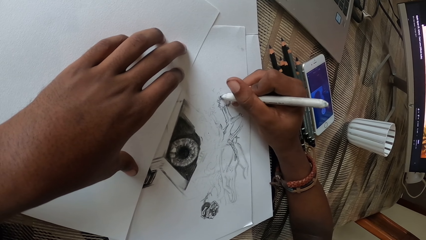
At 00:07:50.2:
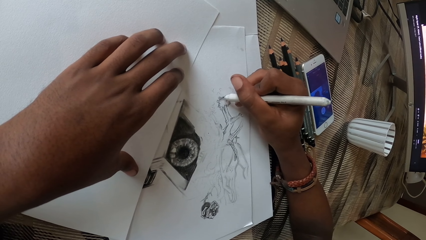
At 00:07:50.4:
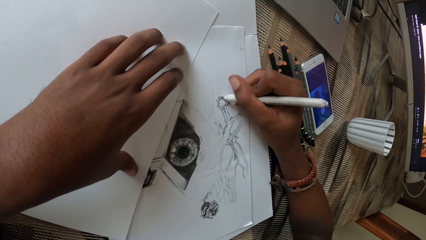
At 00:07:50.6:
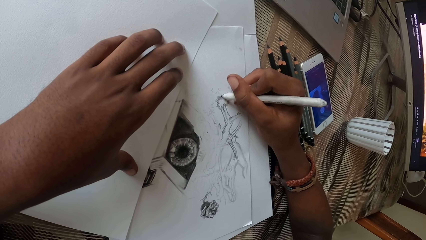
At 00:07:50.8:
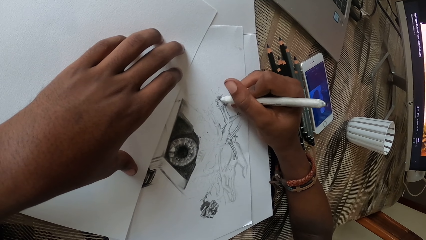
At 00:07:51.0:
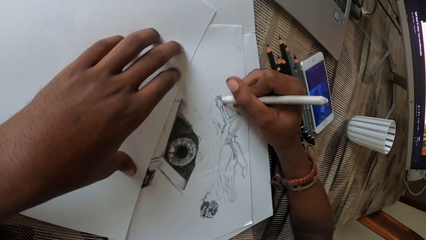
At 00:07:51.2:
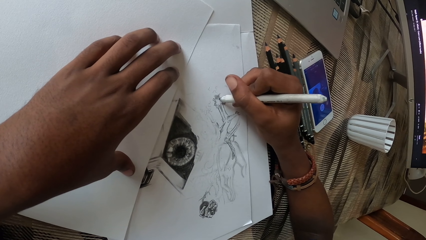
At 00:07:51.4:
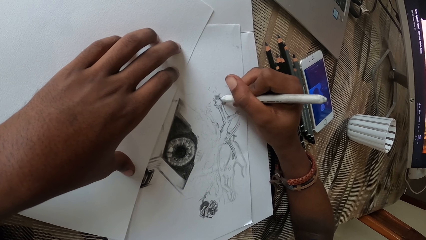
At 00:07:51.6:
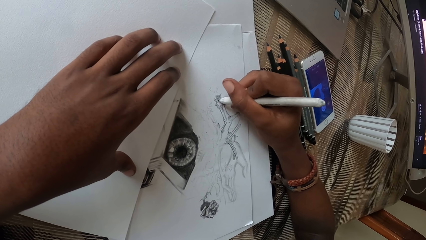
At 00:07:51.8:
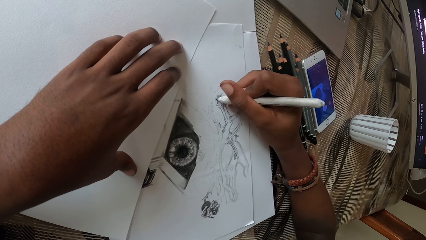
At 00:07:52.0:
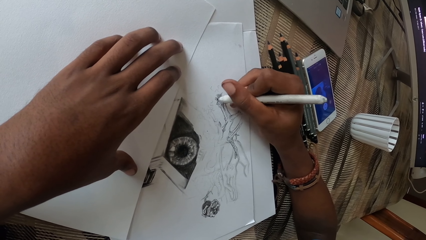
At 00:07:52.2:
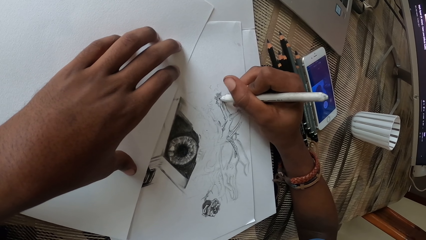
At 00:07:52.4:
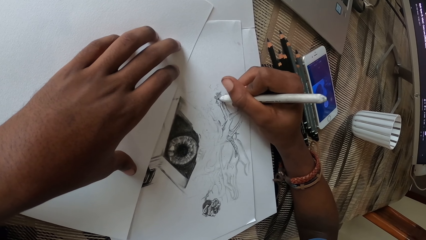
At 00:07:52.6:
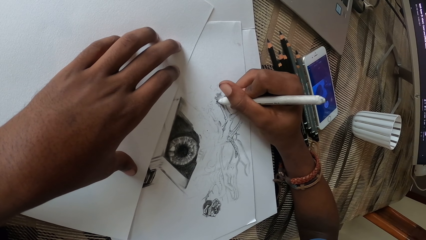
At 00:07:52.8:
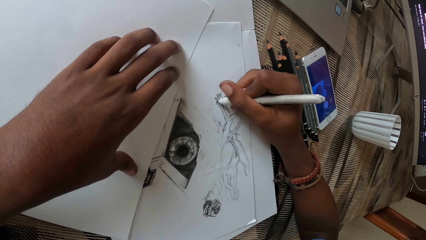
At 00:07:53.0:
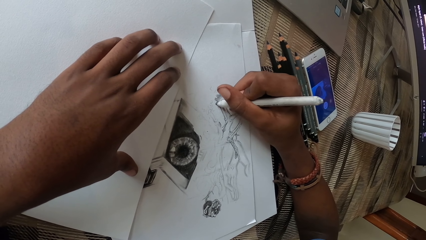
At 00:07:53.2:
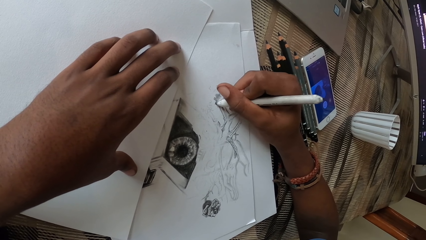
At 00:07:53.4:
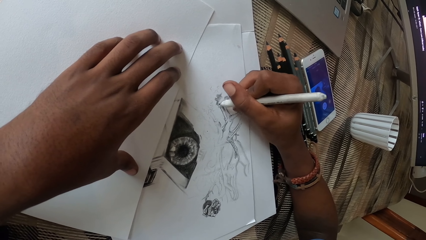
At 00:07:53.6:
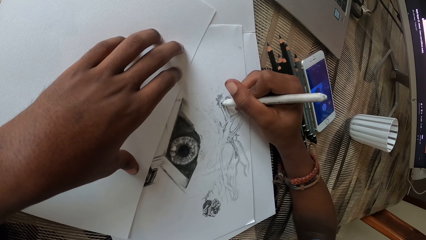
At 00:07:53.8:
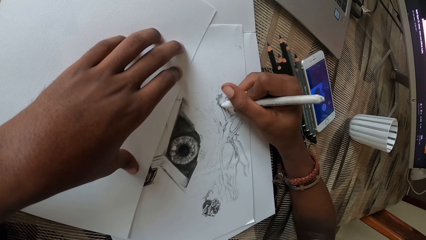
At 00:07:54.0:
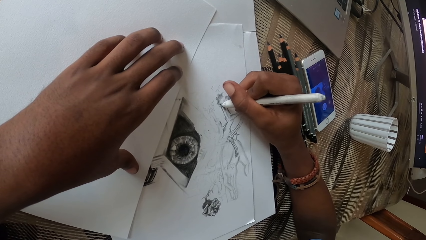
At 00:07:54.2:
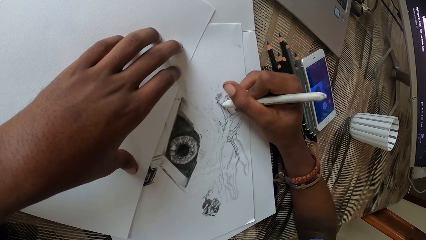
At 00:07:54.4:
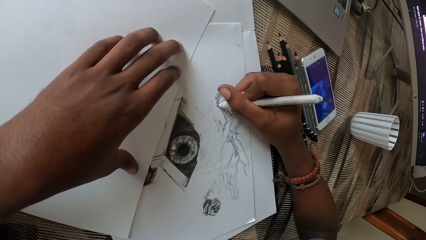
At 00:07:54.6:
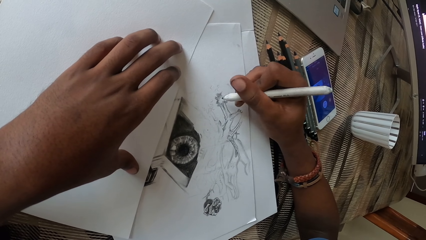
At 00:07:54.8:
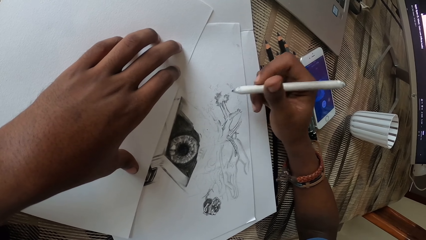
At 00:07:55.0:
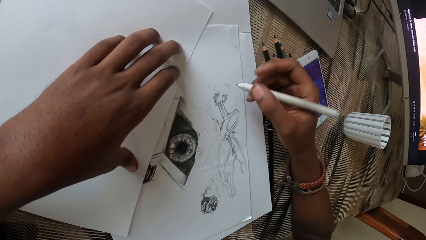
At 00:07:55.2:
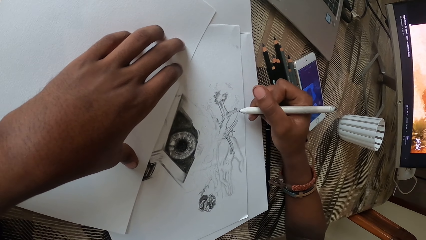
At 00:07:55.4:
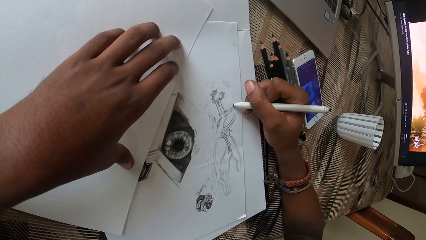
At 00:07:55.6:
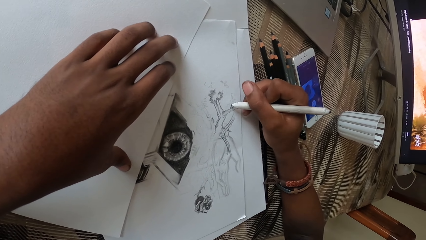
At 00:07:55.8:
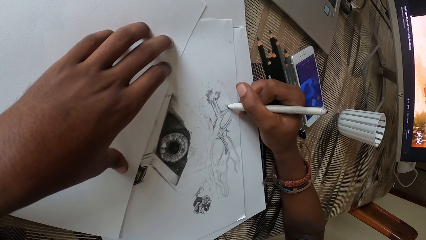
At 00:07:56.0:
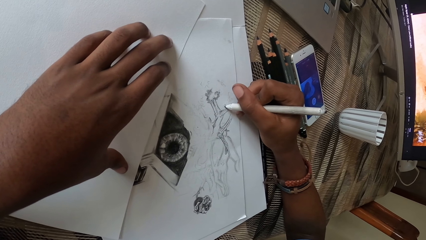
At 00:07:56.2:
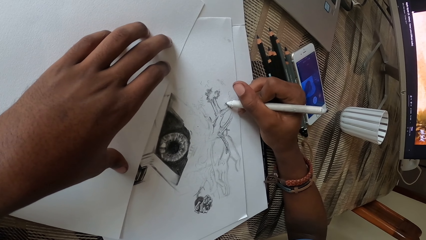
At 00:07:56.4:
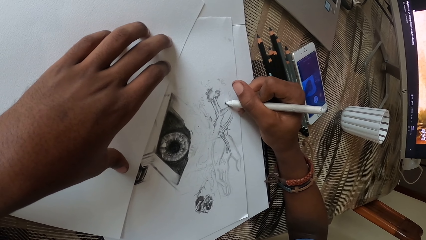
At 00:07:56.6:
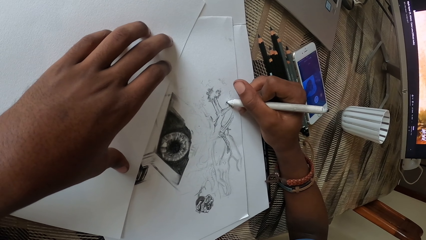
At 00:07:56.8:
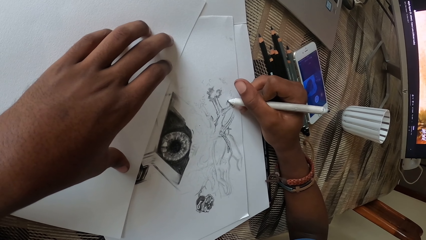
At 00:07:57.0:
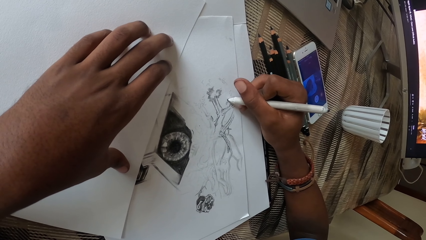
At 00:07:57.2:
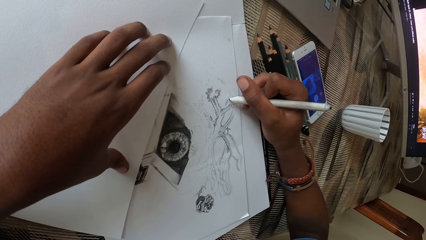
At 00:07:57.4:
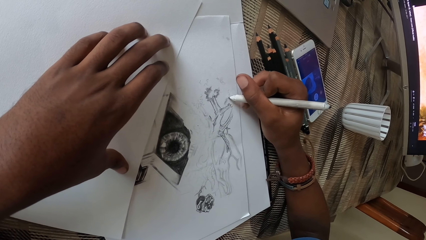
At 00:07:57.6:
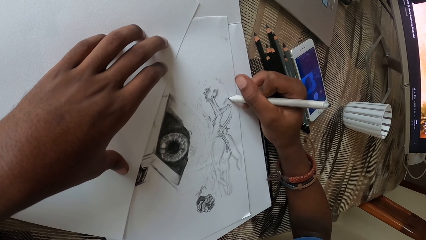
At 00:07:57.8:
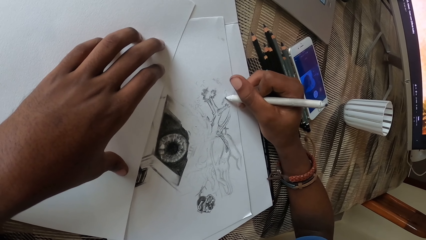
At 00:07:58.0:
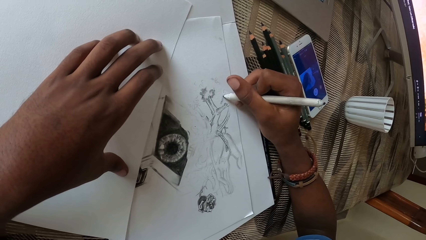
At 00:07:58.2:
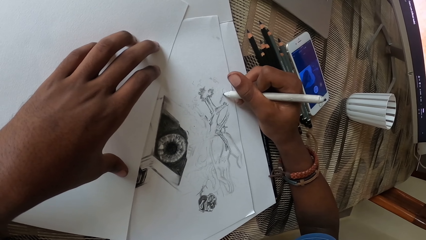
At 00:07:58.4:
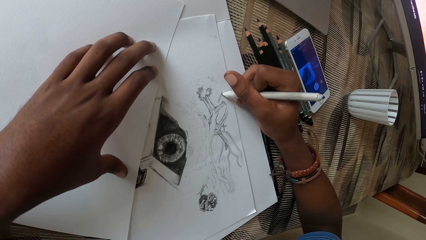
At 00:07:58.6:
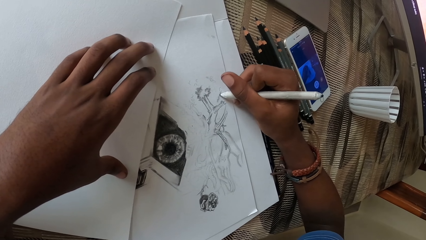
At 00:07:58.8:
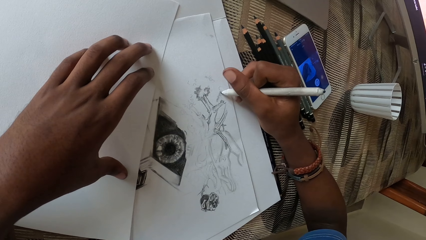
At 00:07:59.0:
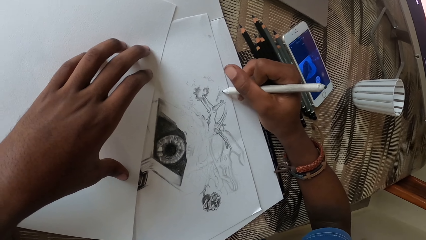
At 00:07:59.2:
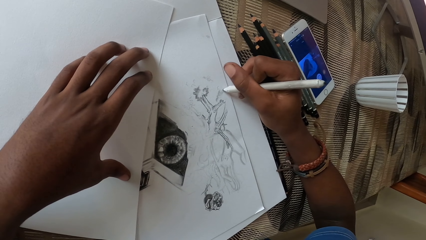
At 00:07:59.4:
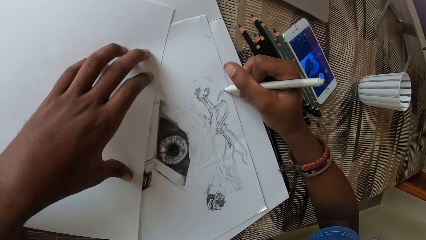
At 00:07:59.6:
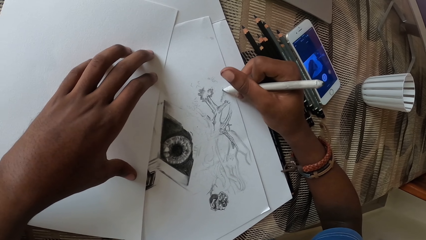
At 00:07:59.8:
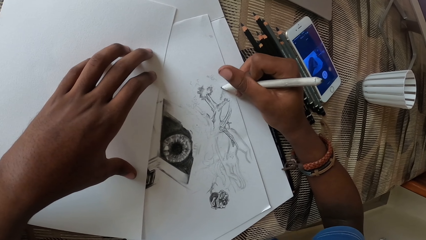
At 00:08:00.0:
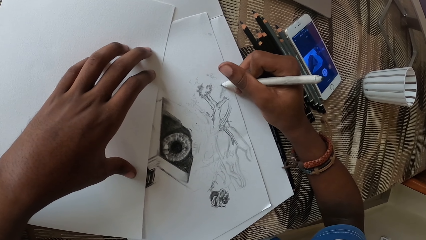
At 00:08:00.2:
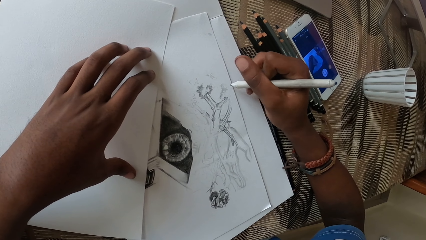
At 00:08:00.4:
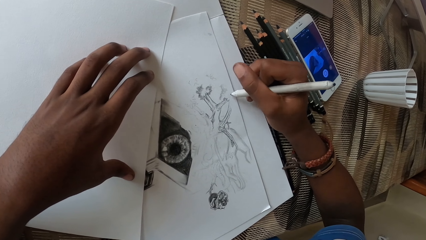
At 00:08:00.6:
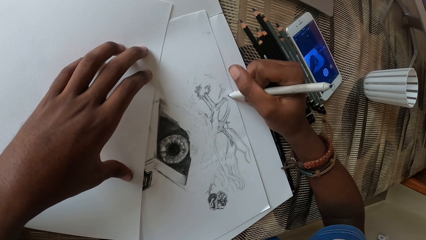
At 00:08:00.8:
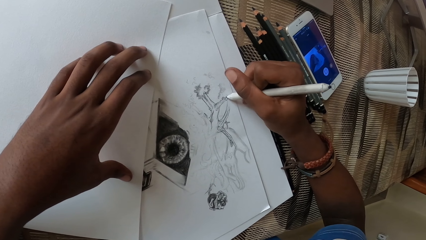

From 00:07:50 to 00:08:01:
The camera wearer moves the marker pen. They color the drawing with the marker pen.

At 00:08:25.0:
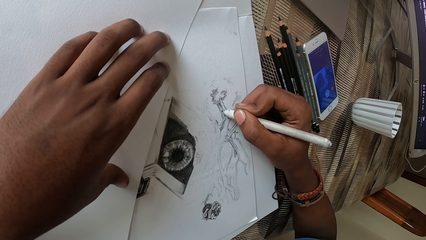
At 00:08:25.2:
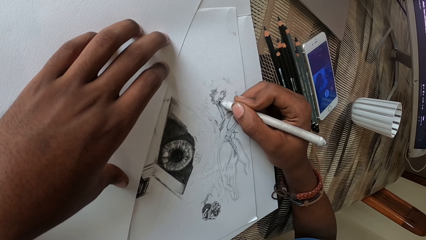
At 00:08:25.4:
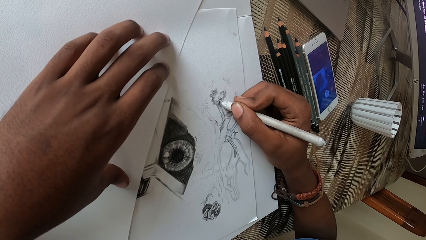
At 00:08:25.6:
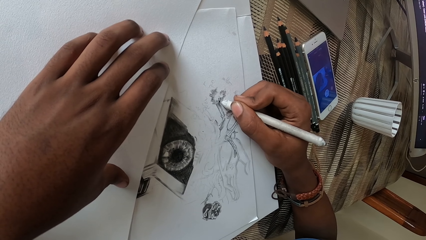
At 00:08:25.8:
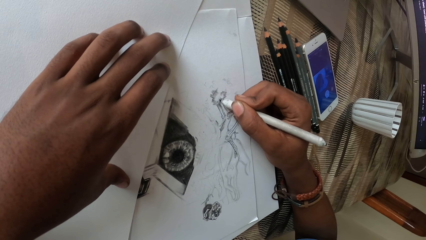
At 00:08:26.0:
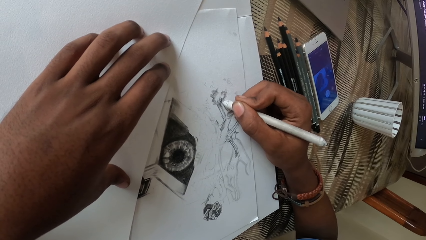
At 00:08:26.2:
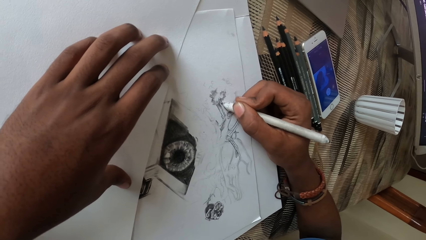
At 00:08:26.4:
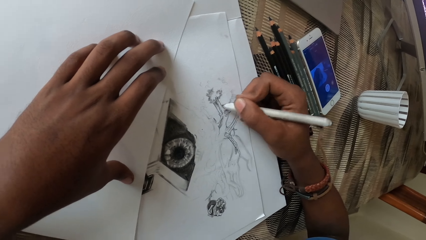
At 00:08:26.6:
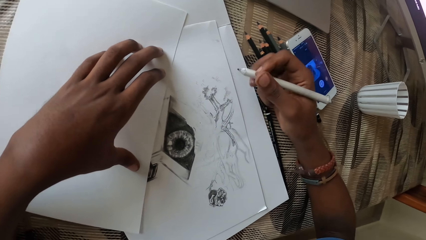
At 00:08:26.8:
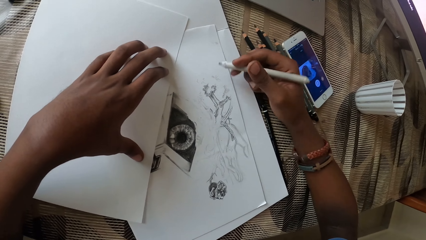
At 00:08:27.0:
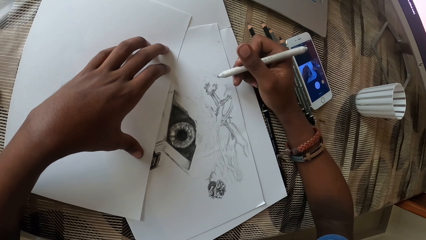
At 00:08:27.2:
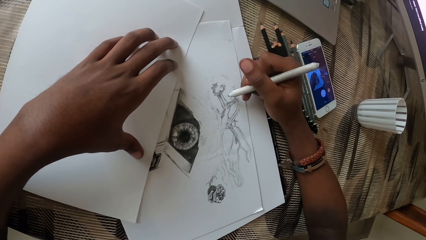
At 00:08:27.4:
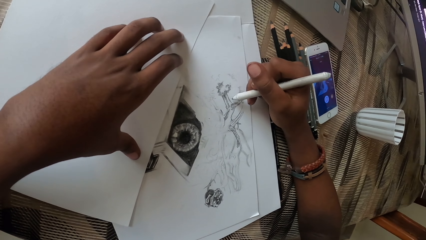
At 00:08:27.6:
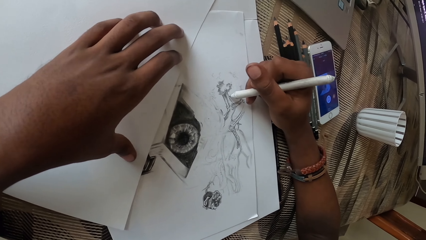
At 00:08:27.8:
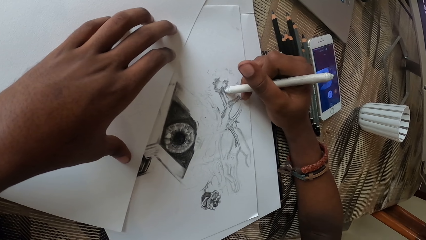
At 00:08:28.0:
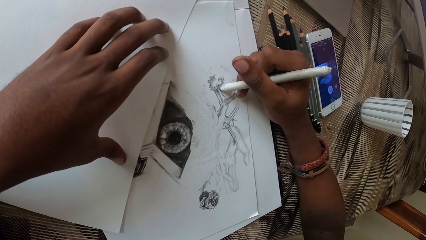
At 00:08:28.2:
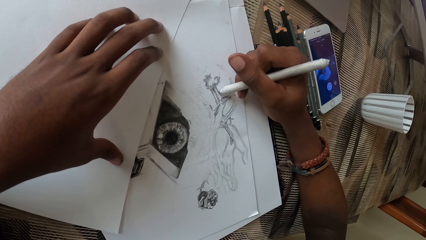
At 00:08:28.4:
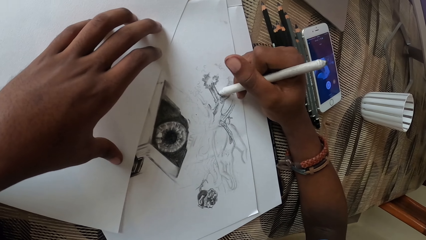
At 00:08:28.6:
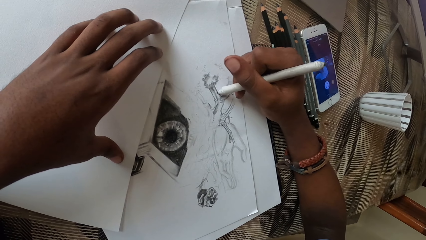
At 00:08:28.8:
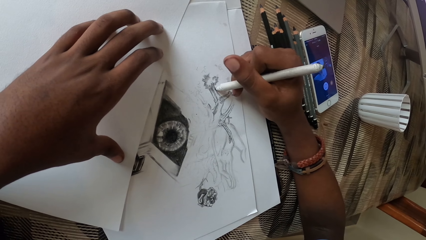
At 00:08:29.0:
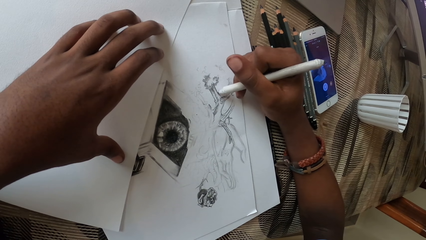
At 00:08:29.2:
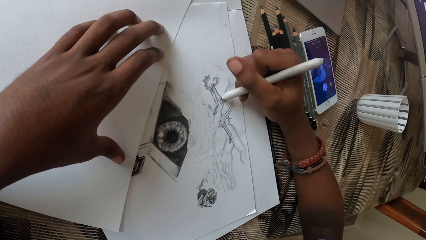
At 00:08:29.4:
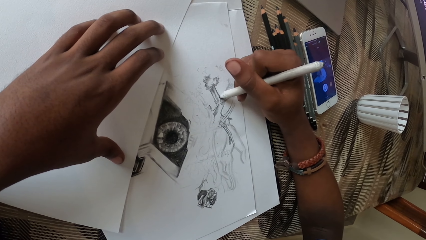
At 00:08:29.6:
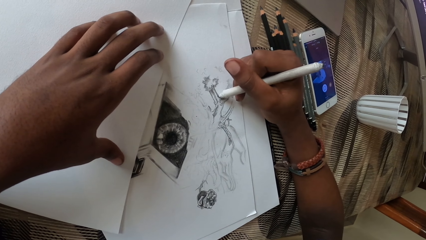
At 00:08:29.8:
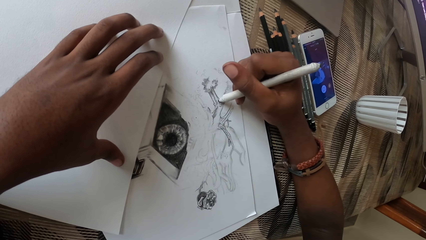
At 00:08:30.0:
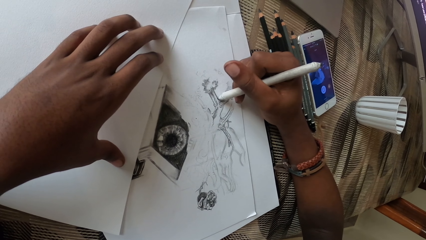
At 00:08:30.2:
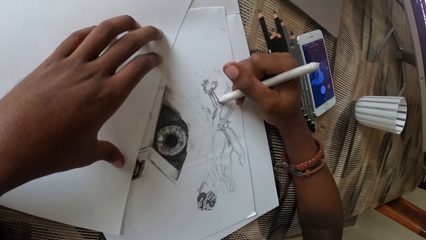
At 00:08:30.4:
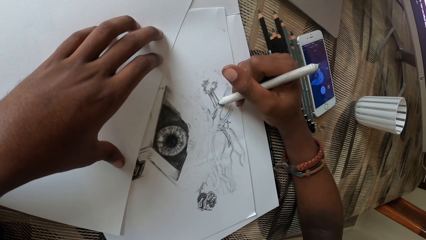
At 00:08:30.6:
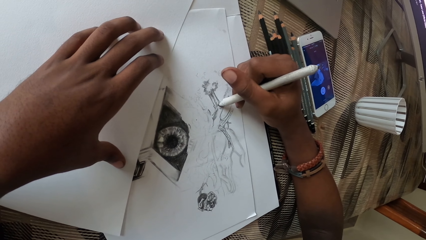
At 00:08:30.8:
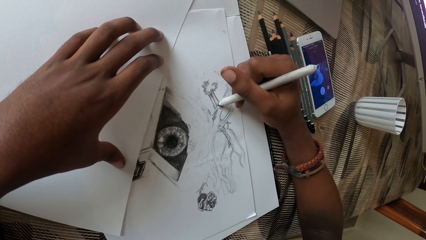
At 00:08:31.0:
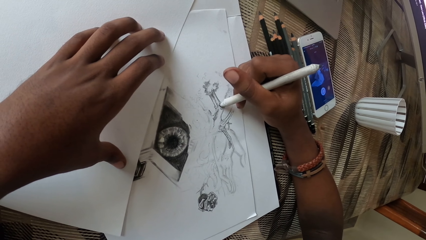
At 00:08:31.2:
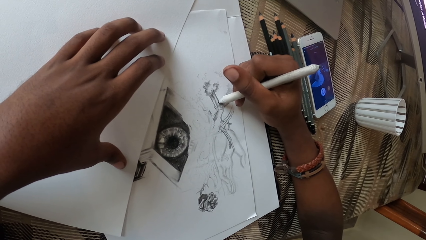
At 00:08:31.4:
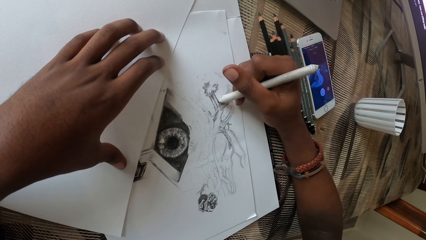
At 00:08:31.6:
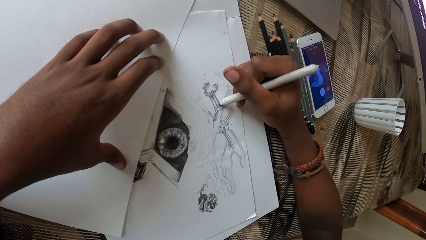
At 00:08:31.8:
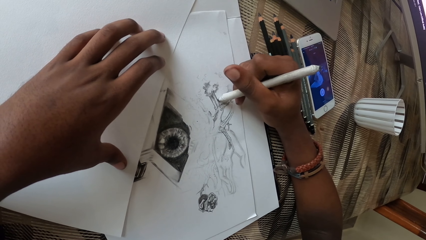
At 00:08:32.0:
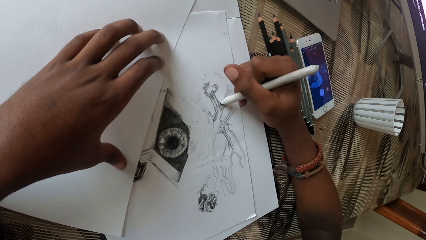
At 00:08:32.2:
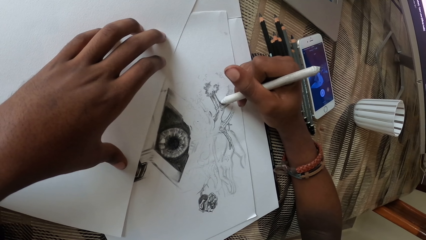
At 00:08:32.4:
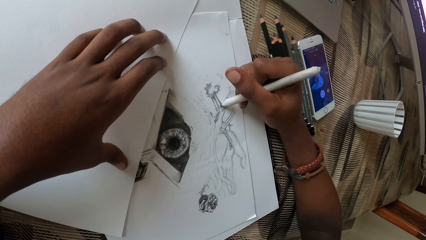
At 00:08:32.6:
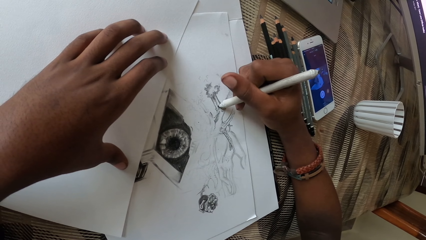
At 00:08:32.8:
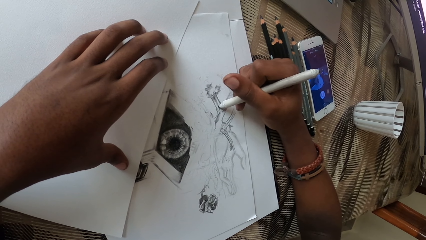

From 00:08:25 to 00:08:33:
The camera wearer moves the marker pen. They color the drawing with the marker pen.
